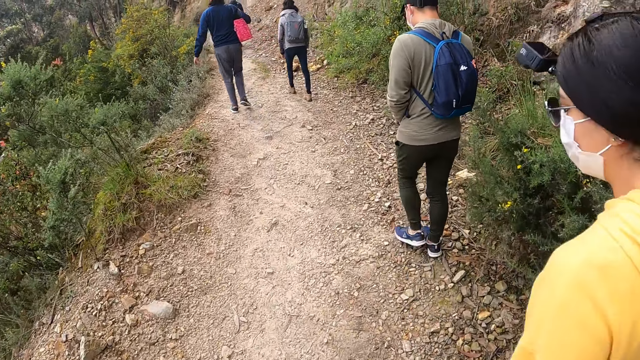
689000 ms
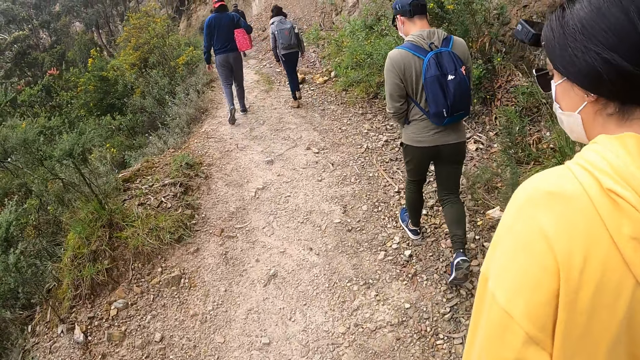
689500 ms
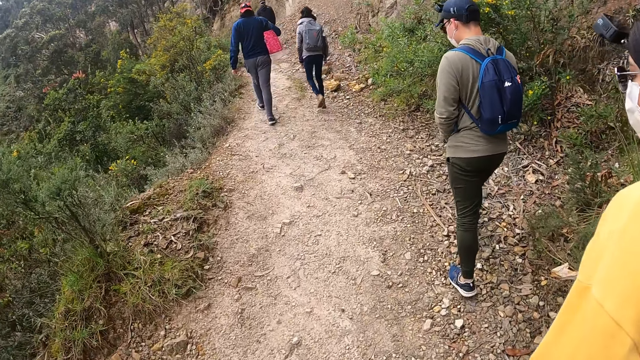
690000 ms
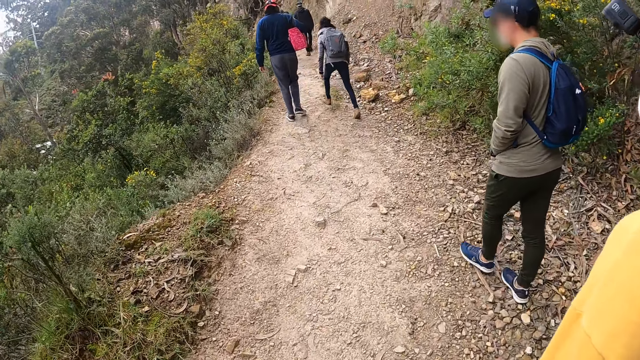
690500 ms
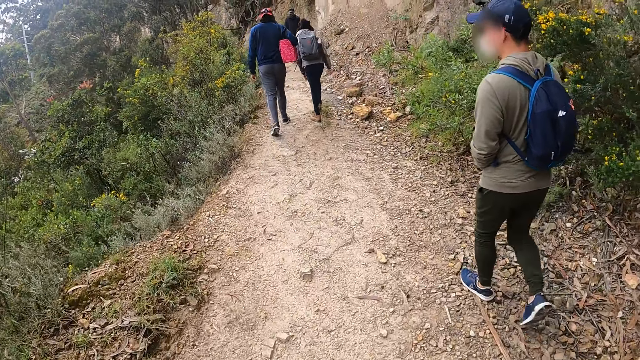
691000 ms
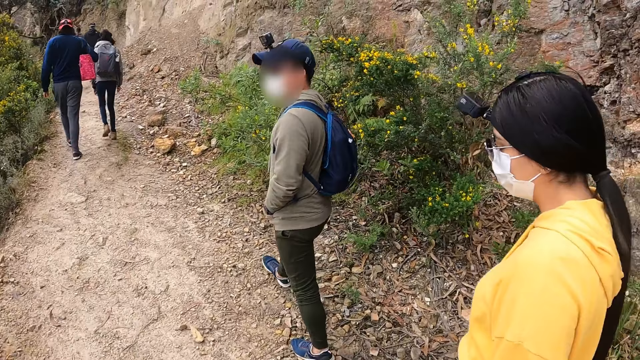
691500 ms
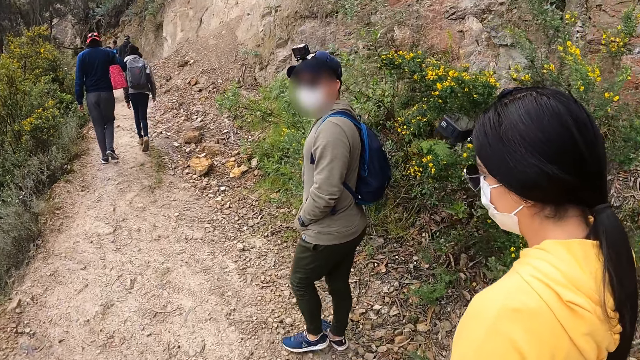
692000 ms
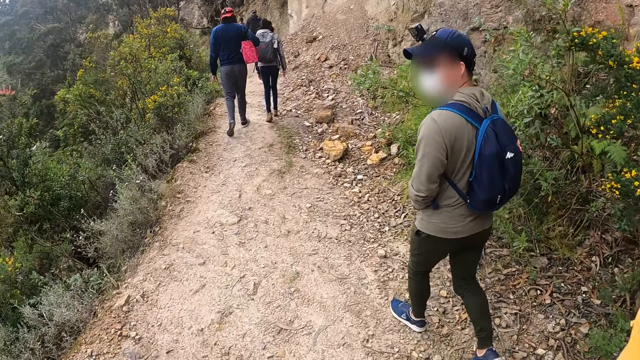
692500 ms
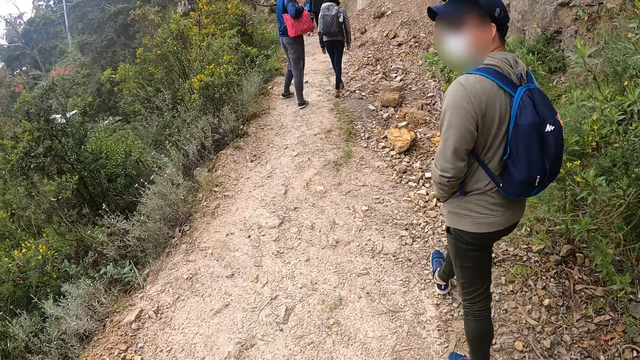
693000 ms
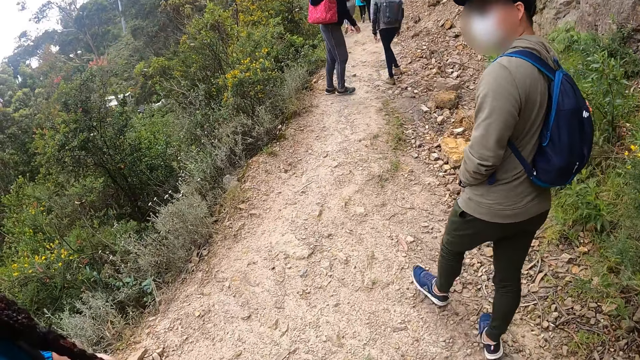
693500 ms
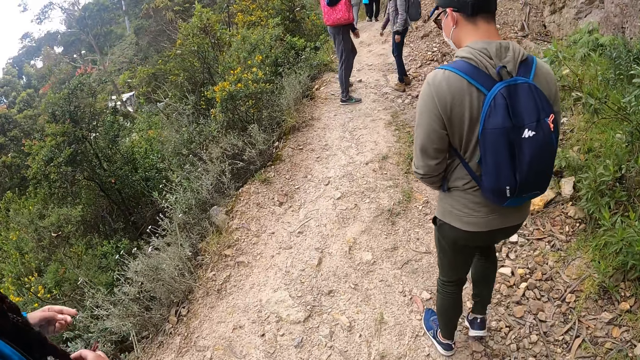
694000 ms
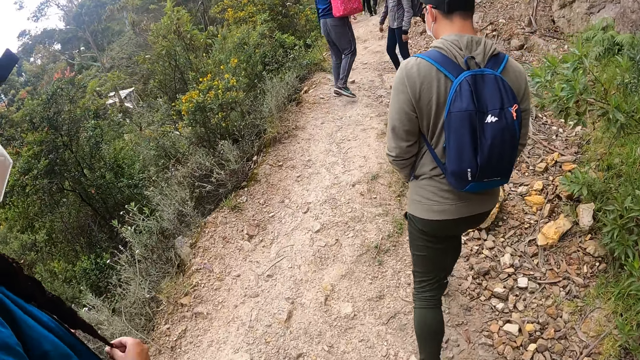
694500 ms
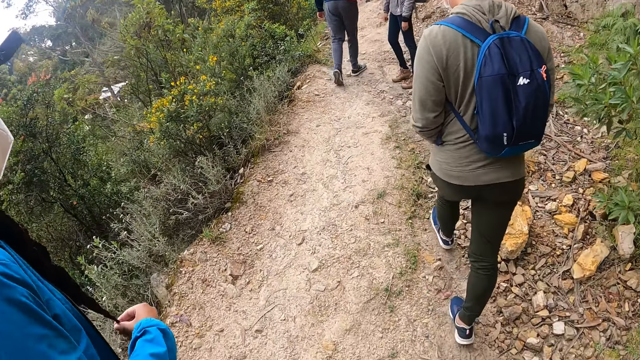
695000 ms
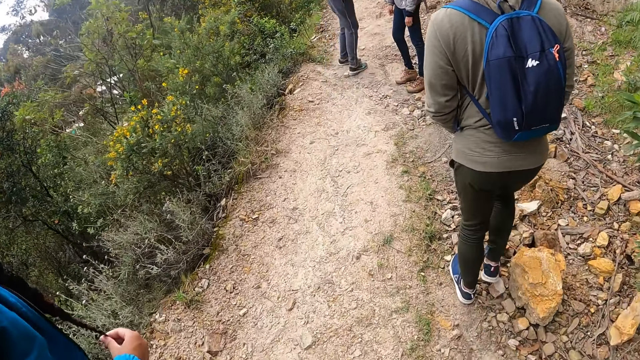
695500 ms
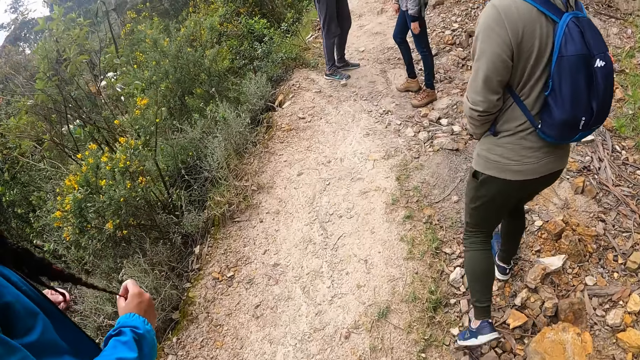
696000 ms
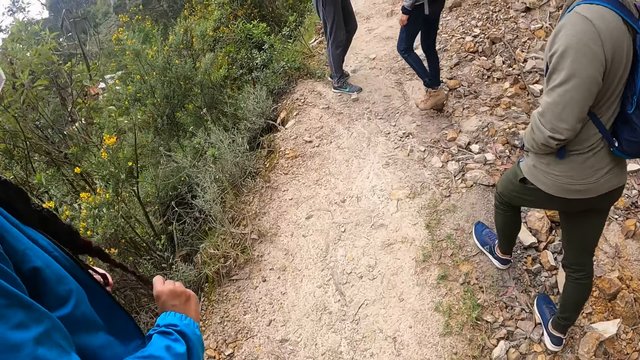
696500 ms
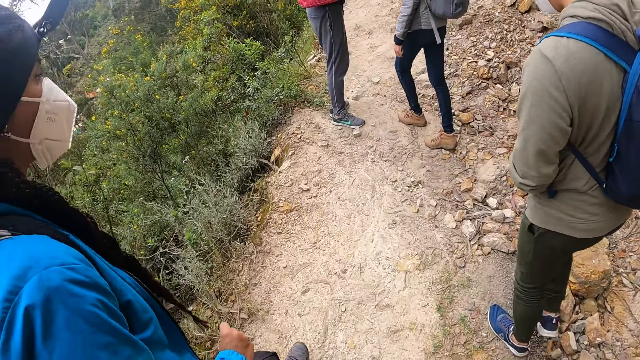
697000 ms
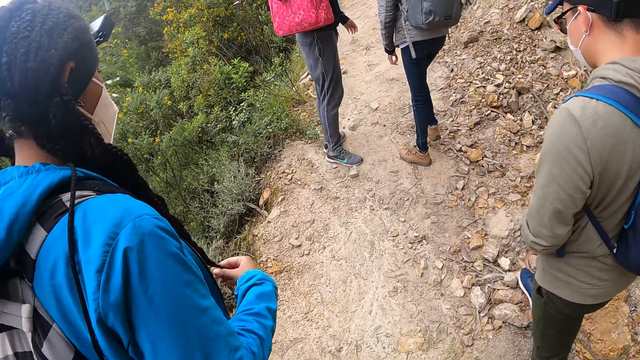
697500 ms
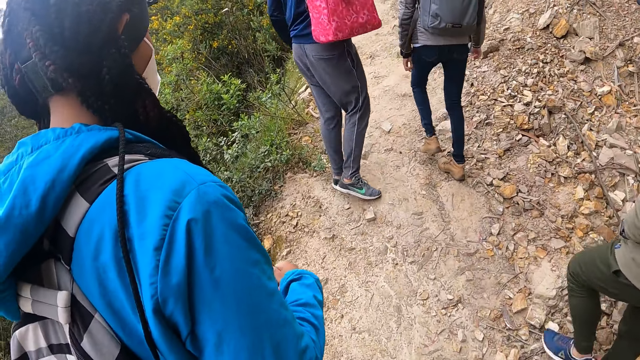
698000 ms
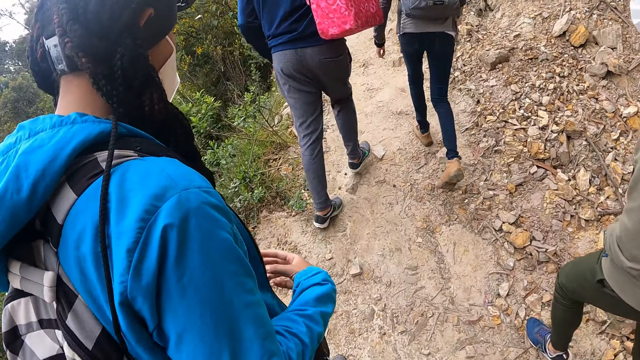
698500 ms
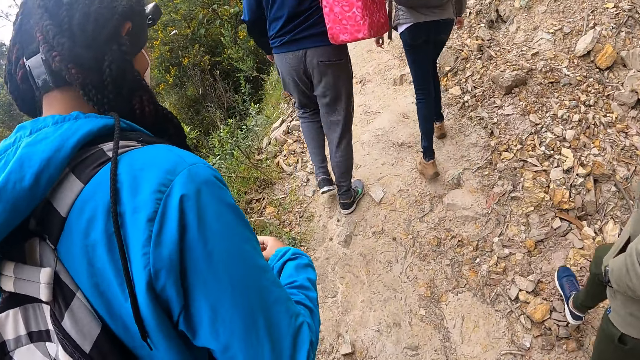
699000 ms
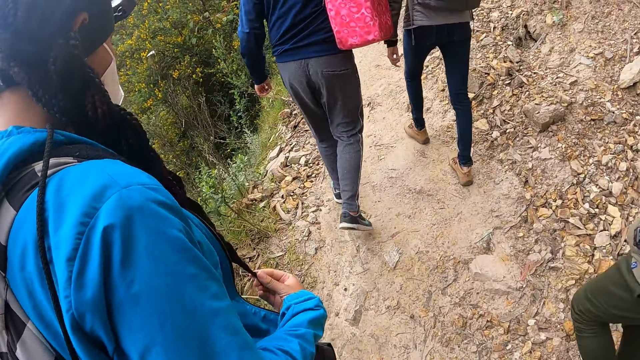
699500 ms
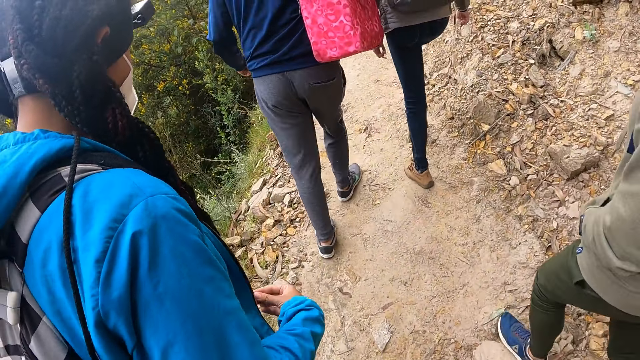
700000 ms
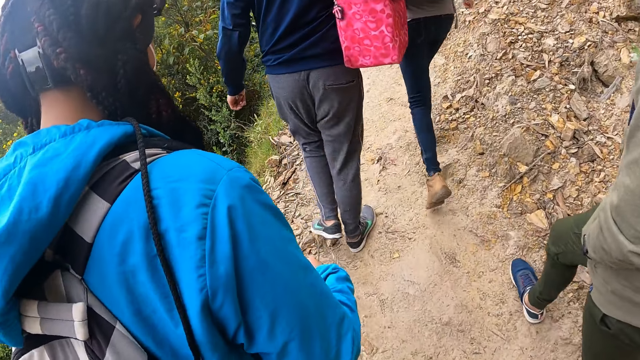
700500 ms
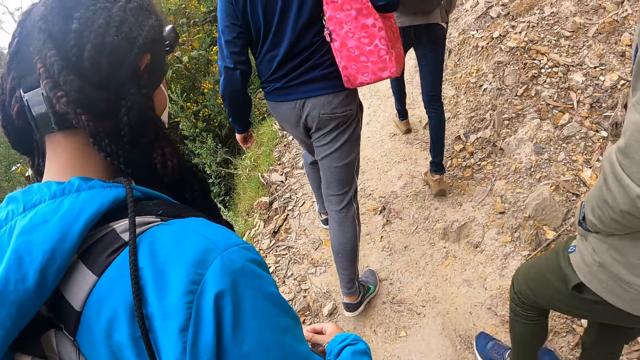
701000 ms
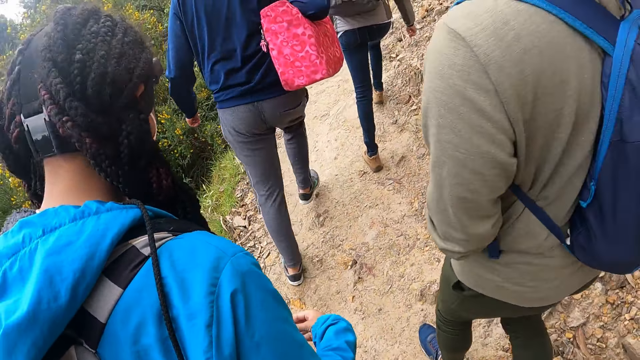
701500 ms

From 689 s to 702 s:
The woman holds her braids with her right hand.

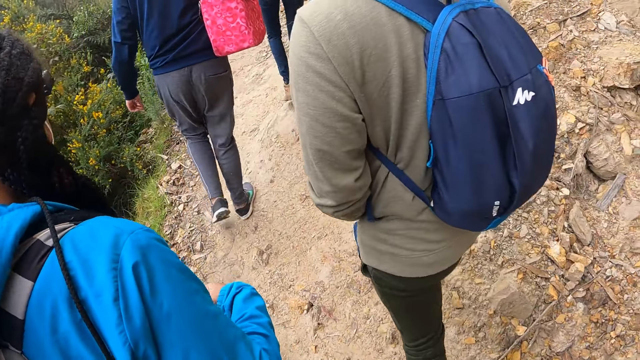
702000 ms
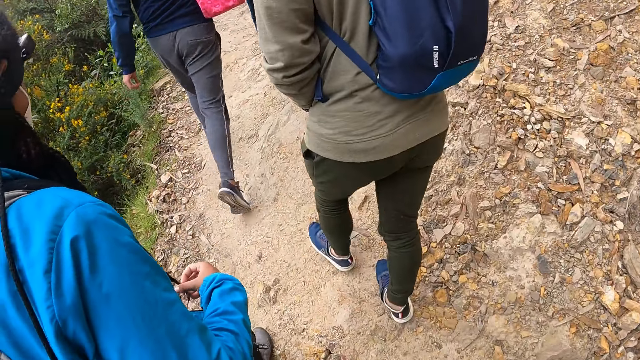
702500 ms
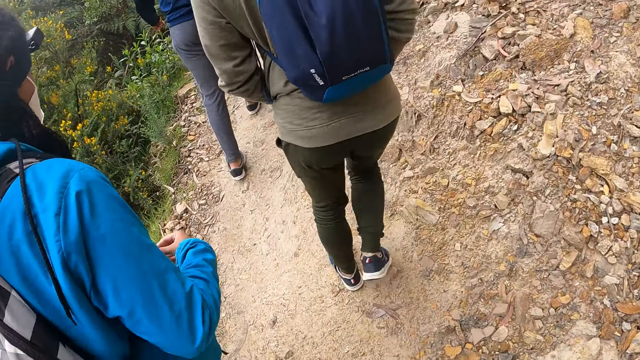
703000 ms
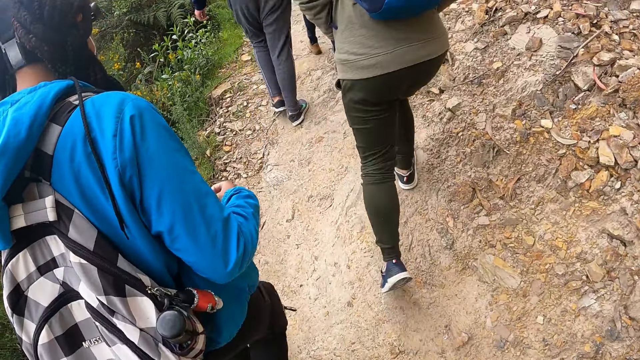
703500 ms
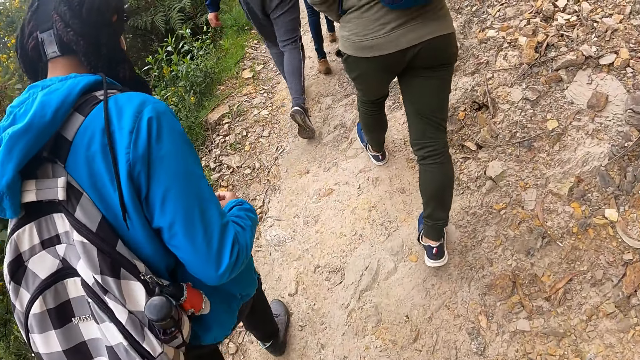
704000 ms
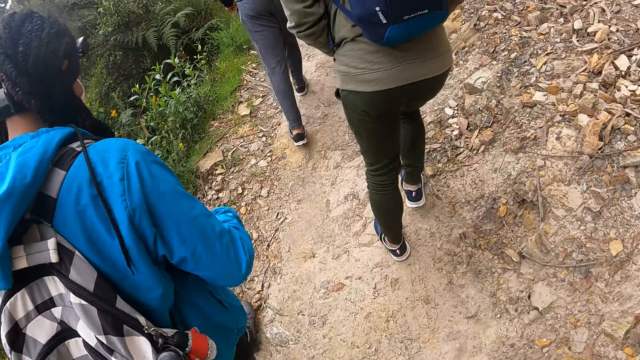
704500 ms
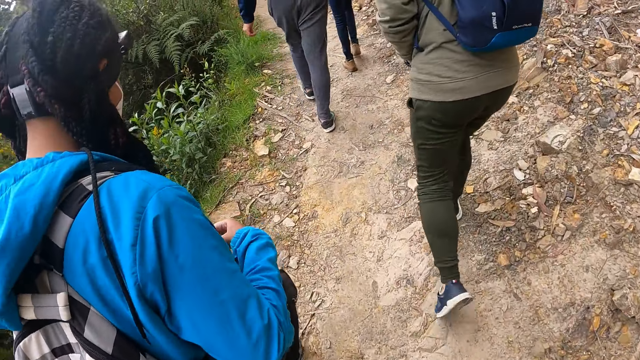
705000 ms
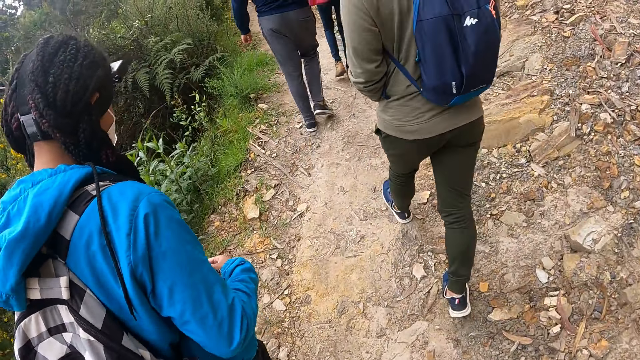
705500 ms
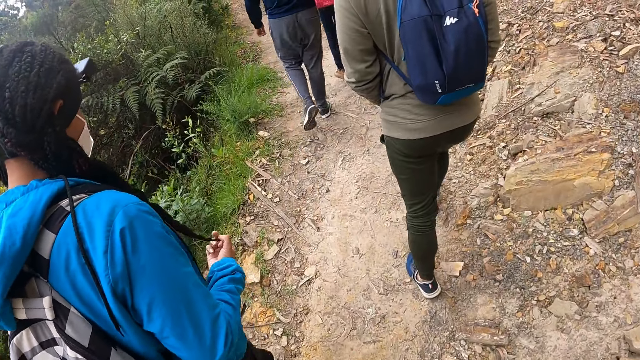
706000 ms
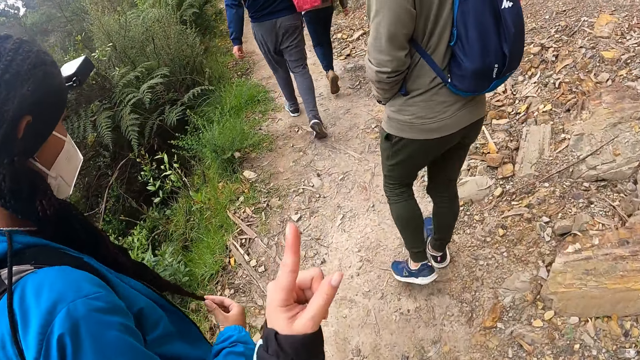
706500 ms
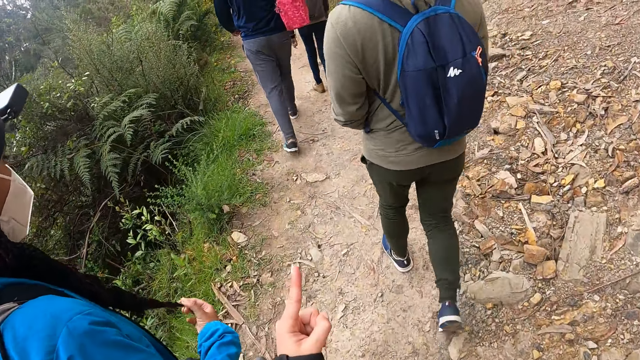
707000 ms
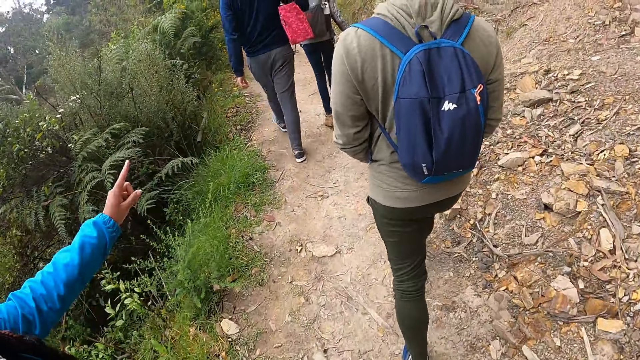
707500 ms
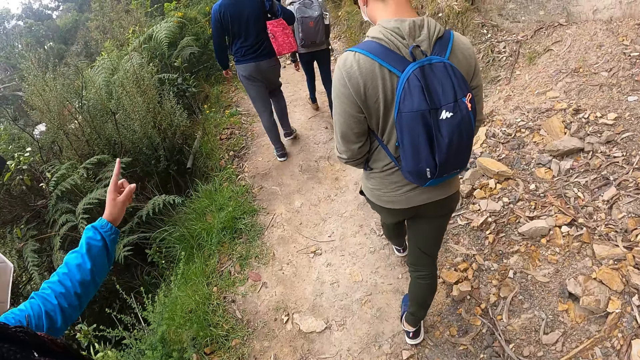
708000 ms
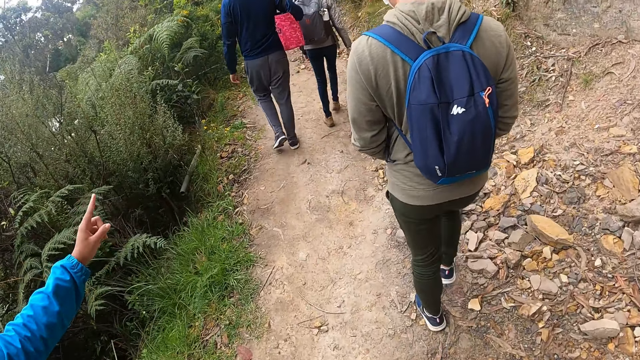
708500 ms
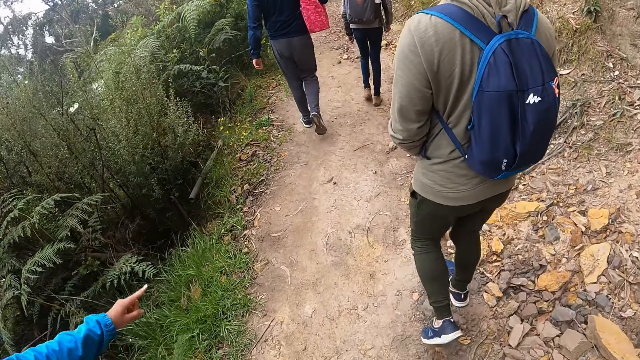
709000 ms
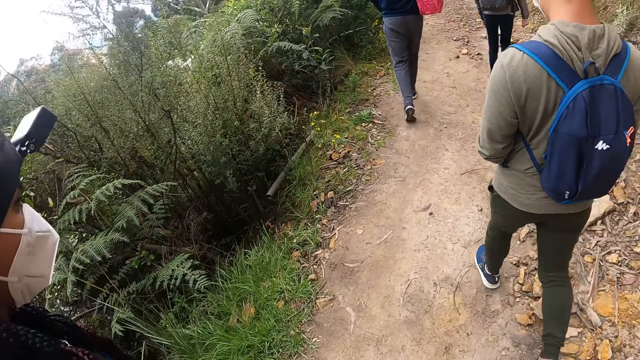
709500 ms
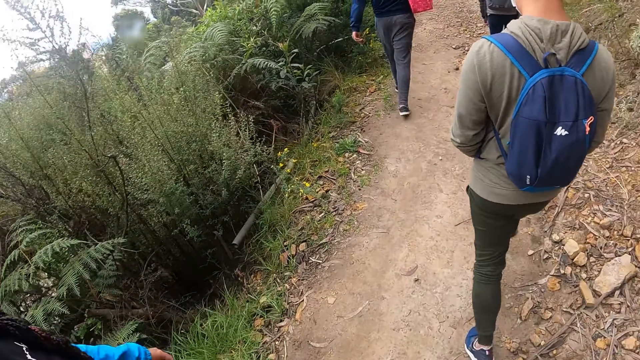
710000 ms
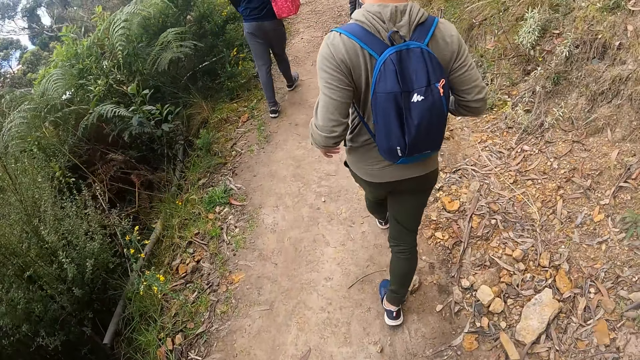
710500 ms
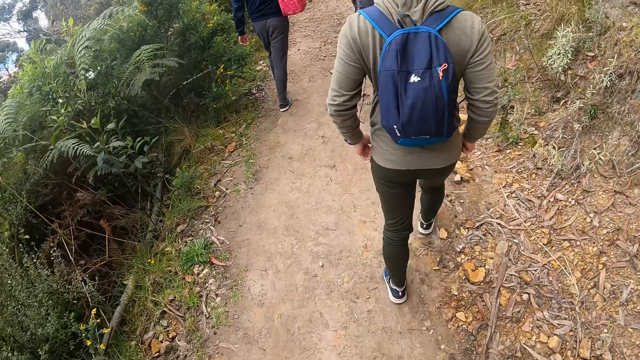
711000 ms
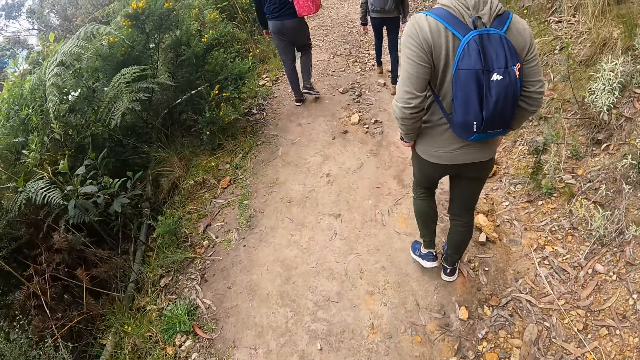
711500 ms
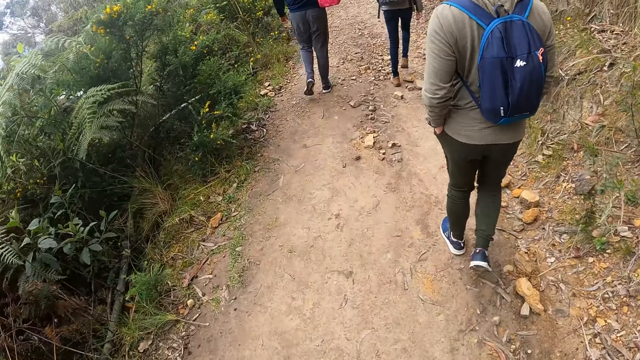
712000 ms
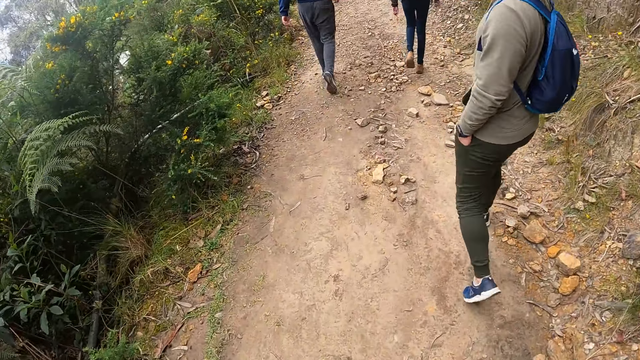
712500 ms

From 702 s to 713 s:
The camera wearer points at a man with his left hand. The woman points at the man with her left hand.
